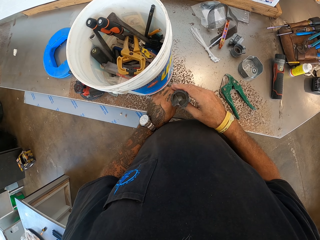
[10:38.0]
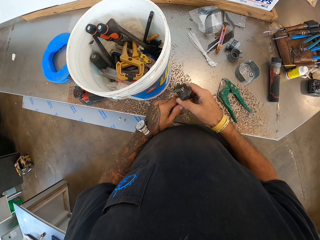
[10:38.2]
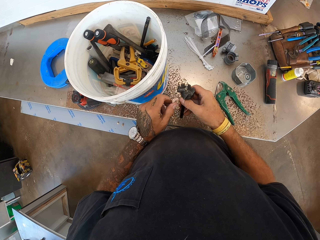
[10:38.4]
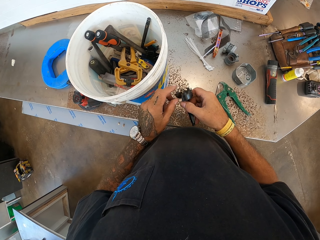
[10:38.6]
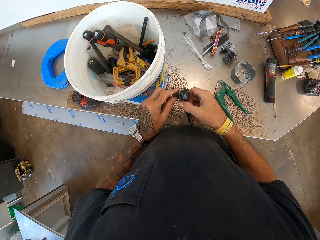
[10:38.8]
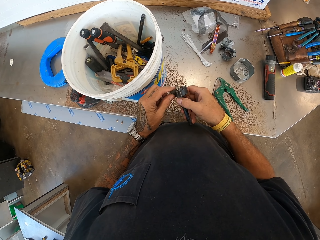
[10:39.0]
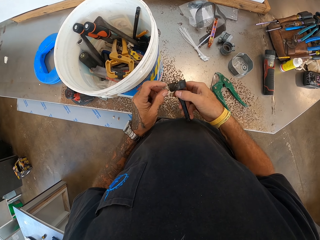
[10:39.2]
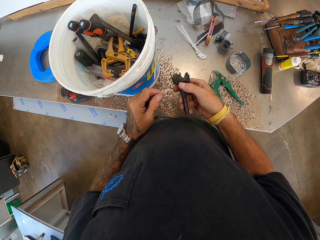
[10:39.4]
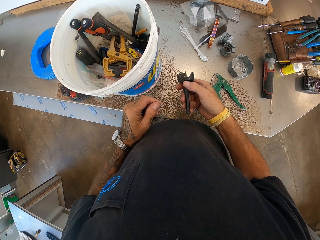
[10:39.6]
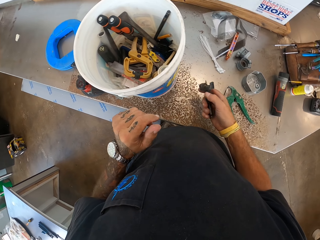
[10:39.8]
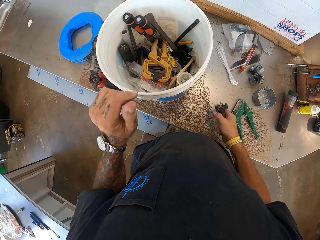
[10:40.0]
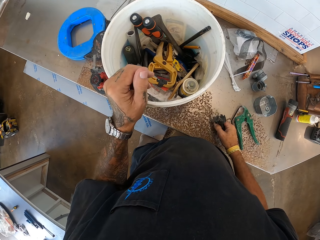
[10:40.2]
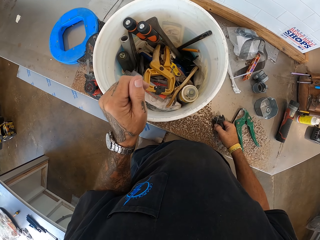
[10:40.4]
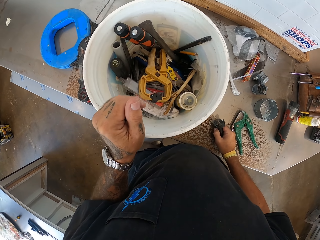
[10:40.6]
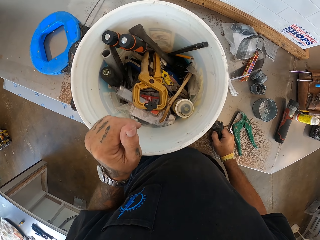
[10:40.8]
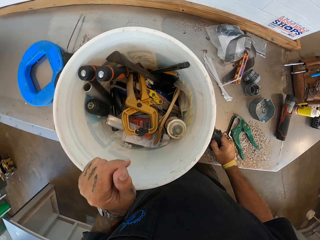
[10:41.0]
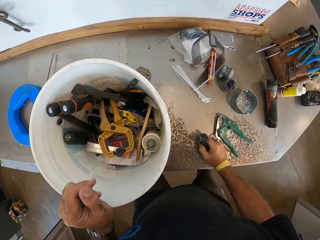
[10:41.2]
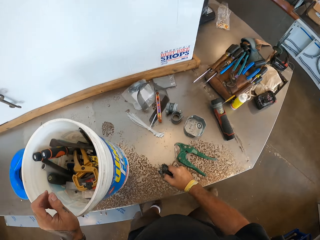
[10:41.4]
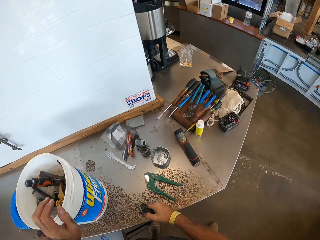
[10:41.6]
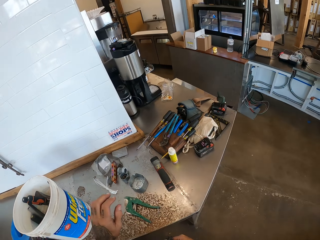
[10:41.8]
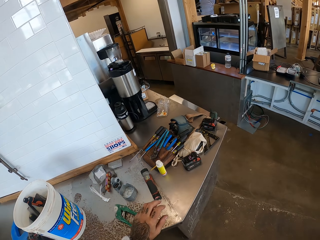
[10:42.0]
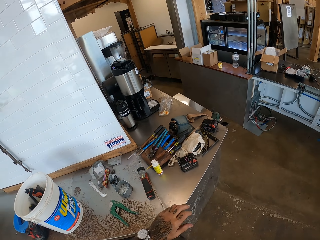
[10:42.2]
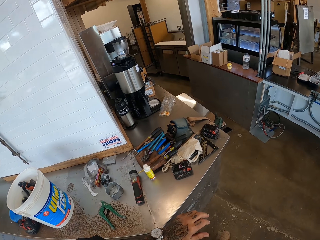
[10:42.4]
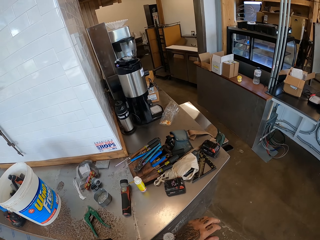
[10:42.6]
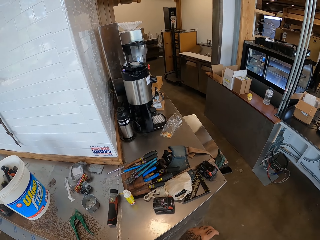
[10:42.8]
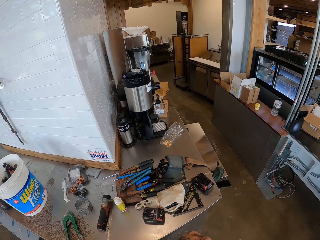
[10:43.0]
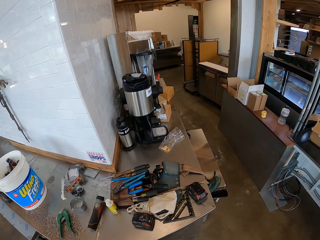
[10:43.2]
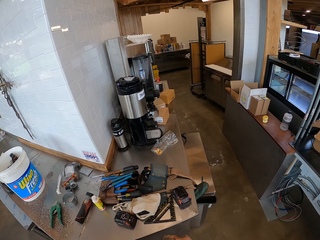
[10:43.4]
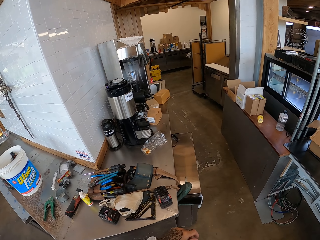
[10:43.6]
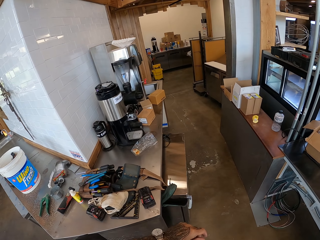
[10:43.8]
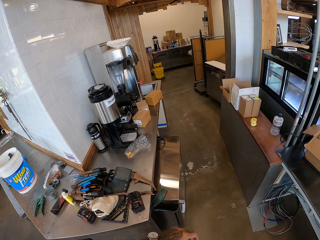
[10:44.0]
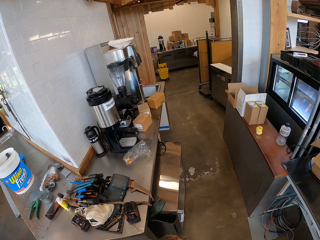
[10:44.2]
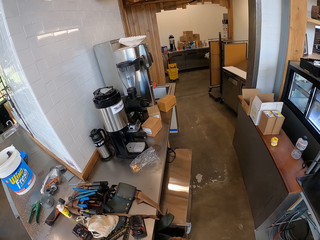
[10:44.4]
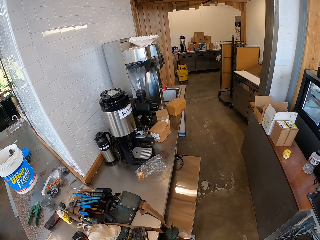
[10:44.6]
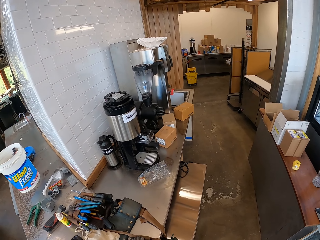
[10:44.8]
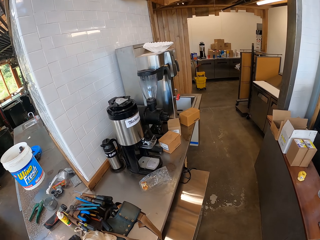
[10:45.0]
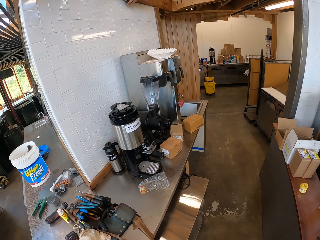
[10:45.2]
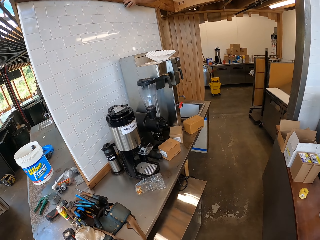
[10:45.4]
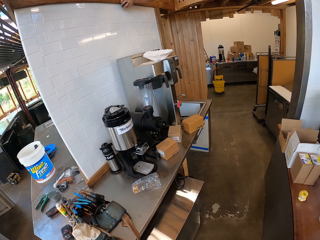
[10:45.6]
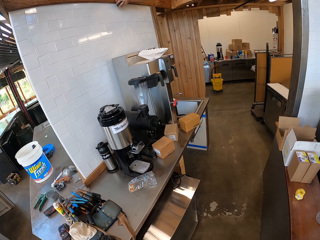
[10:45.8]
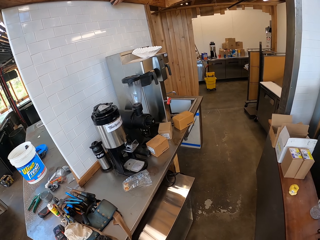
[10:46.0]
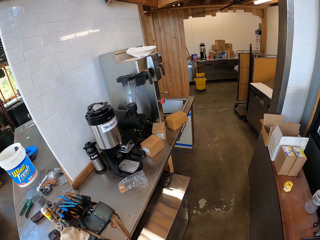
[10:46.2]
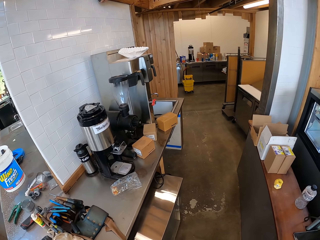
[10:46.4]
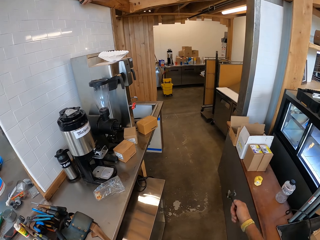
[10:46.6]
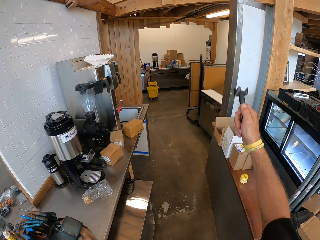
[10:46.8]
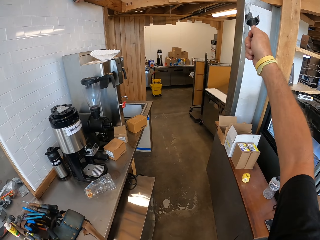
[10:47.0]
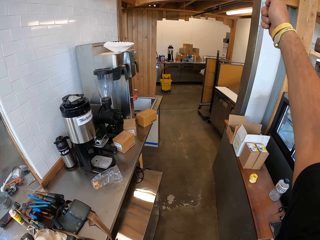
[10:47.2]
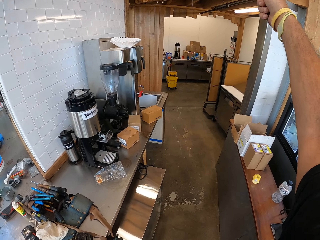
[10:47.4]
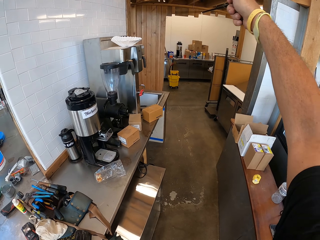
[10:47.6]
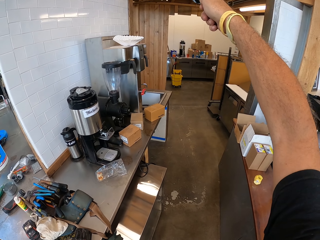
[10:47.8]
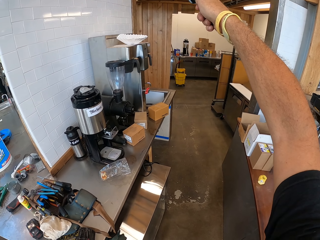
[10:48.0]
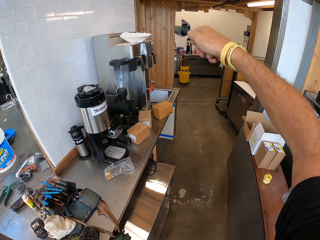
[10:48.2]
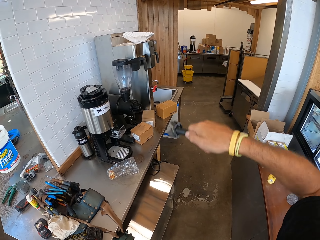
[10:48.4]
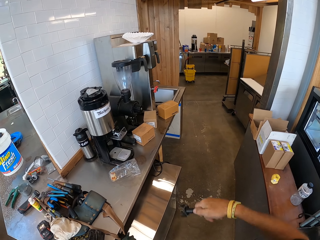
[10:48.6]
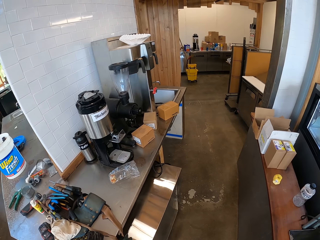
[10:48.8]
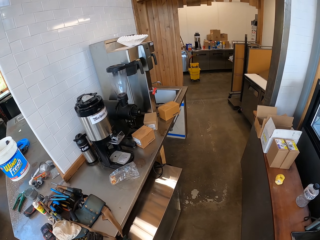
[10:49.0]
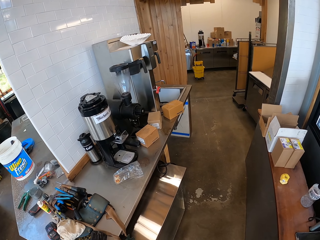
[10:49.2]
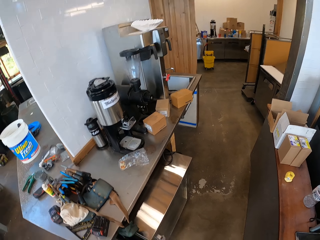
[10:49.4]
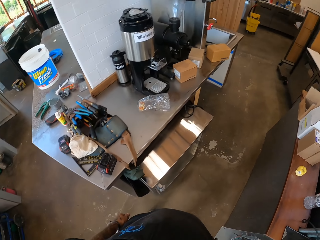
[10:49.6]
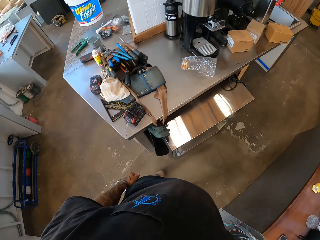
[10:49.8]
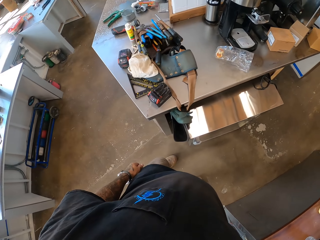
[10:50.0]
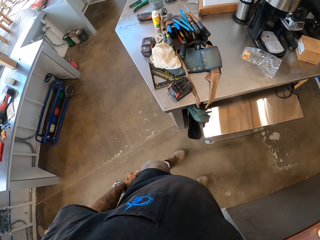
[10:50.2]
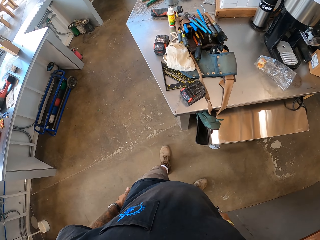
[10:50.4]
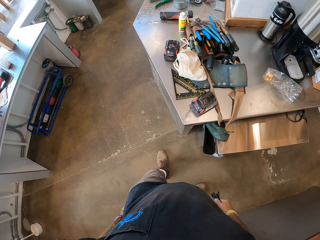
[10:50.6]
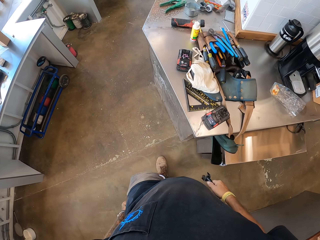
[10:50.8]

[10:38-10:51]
The camera wearer holds something. They hold a bucket. They walk. They show something.

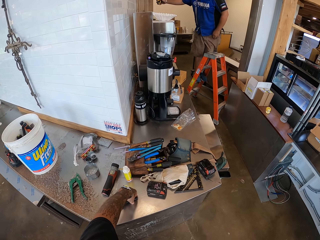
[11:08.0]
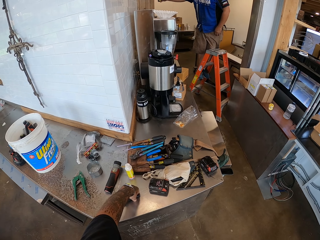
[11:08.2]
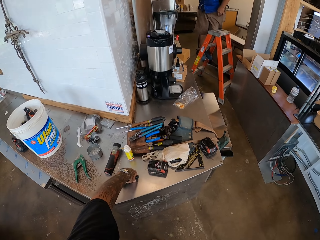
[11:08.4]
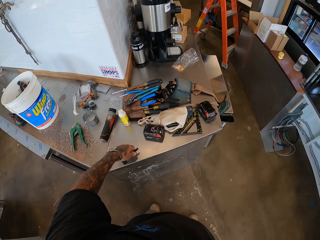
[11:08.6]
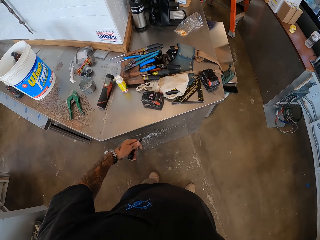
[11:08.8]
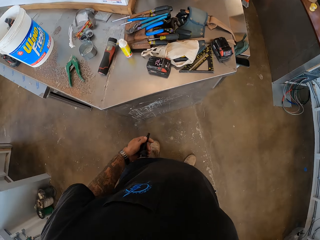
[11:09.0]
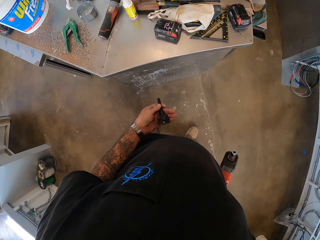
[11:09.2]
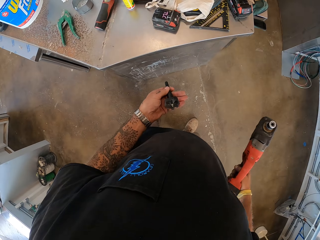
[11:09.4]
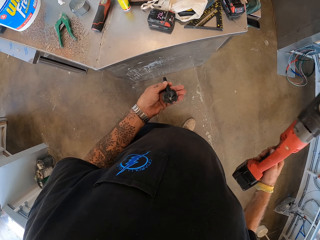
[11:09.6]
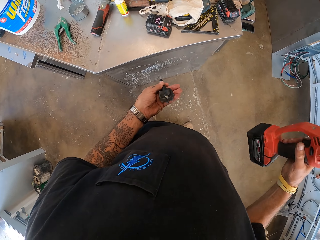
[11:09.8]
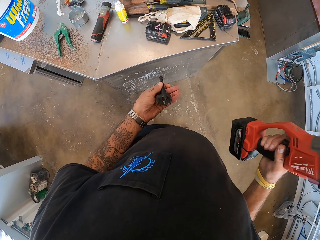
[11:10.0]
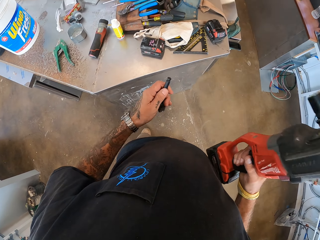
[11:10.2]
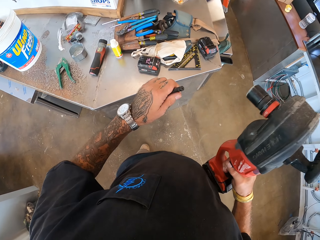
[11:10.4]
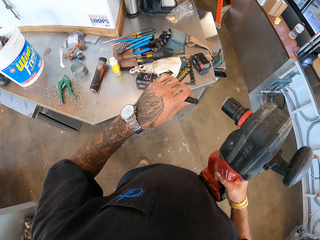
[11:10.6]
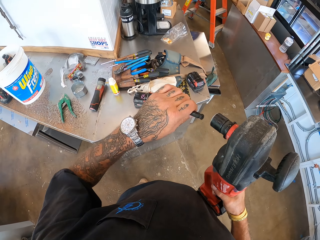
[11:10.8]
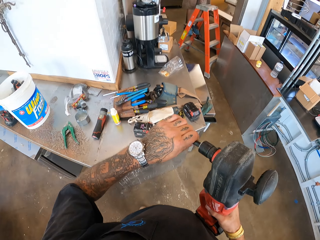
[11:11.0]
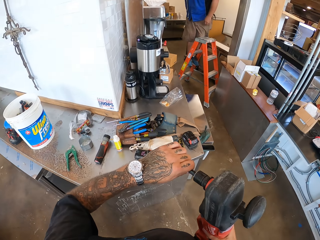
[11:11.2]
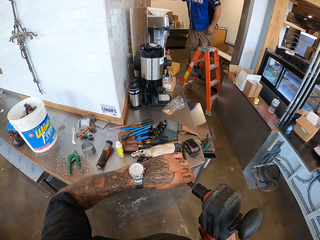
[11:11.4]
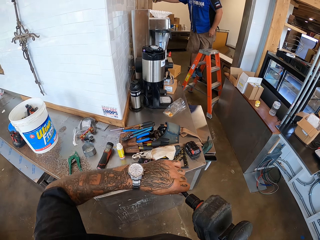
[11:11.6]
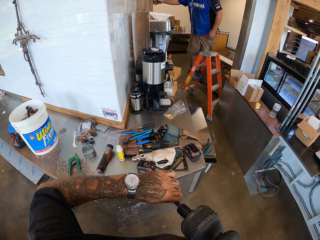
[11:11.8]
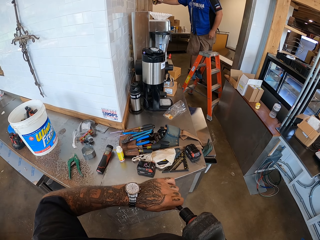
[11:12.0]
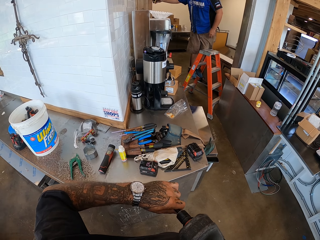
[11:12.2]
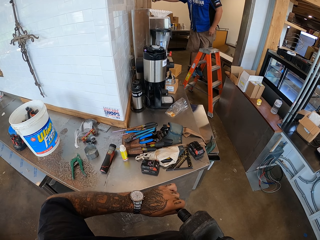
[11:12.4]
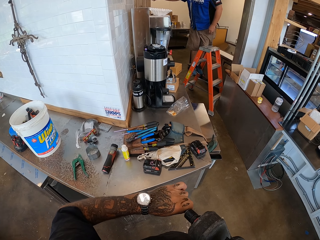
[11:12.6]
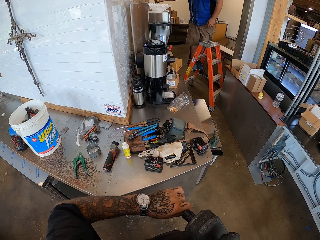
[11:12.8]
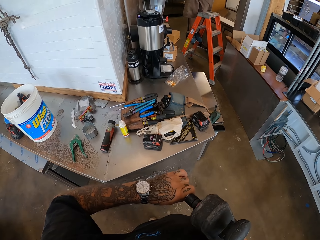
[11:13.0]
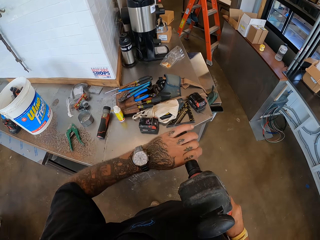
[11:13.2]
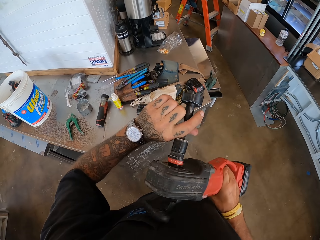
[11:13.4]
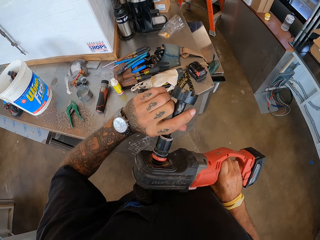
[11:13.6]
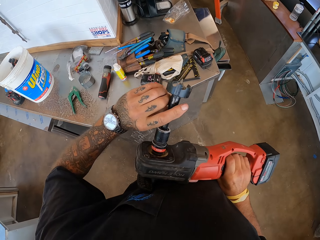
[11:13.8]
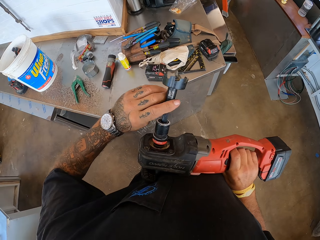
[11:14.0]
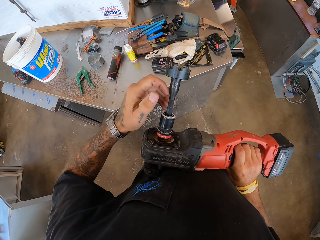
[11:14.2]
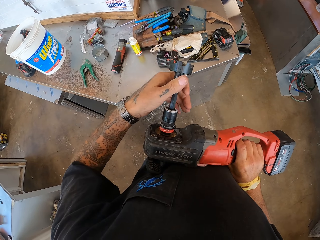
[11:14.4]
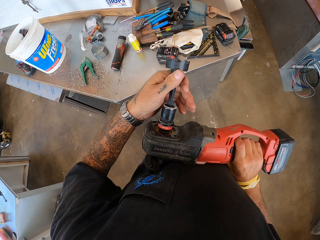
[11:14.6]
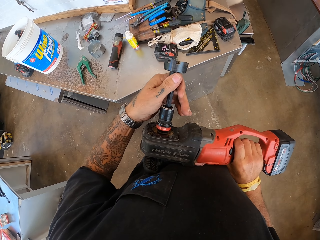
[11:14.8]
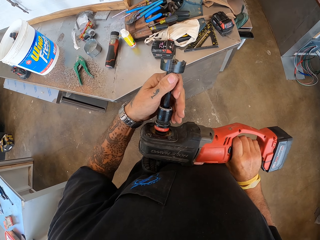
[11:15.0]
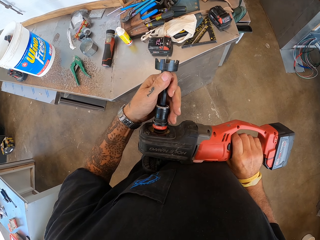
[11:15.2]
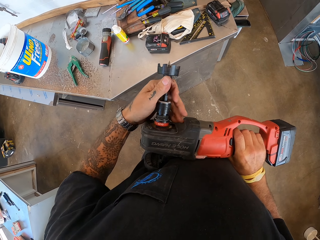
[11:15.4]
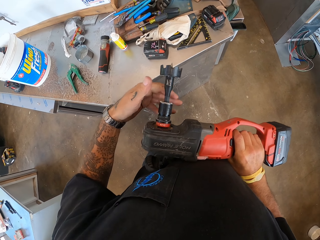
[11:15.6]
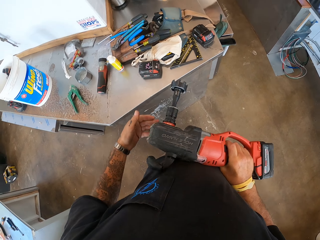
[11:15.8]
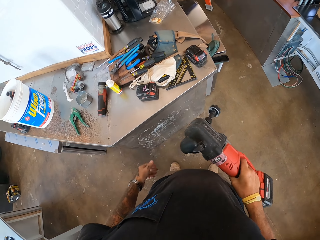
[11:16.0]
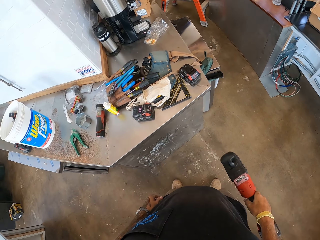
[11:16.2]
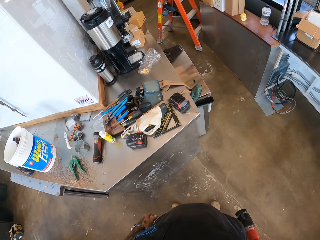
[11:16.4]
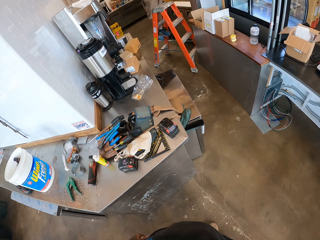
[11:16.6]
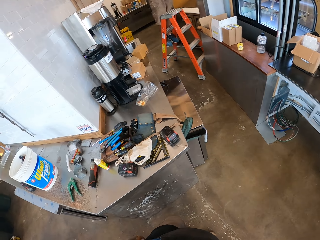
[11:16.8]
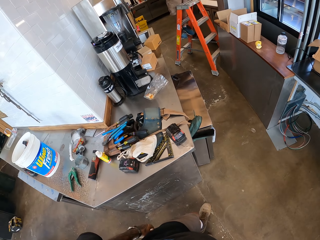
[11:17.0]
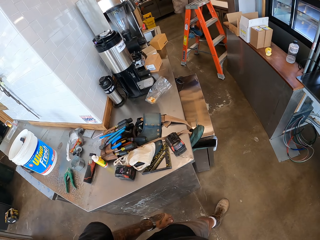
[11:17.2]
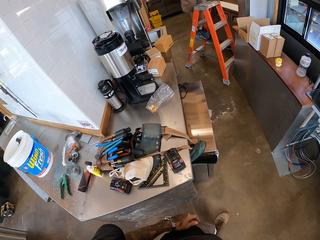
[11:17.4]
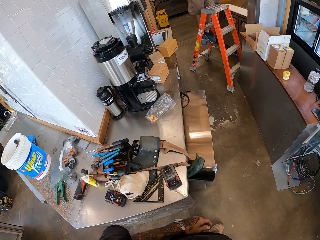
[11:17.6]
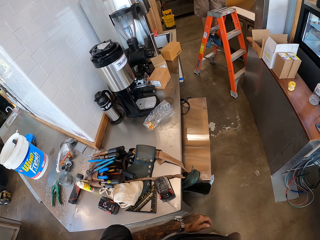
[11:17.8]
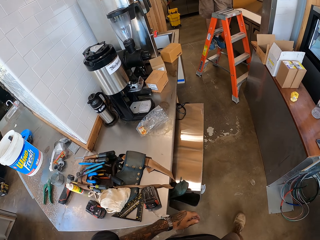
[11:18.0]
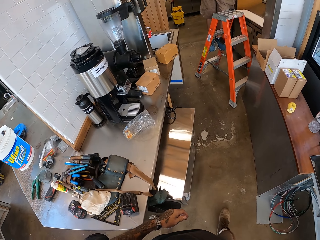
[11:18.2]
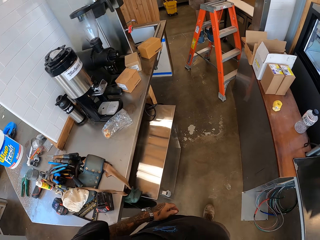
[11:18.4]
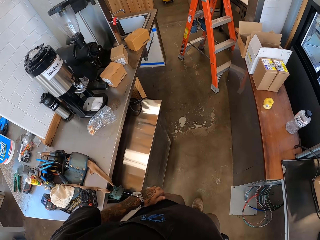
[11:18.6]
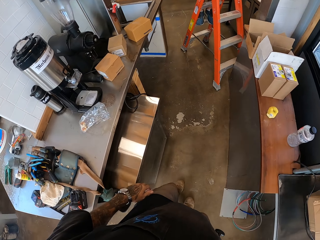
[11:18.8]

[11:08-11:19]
The camera wearer picks up something. They fix something.
